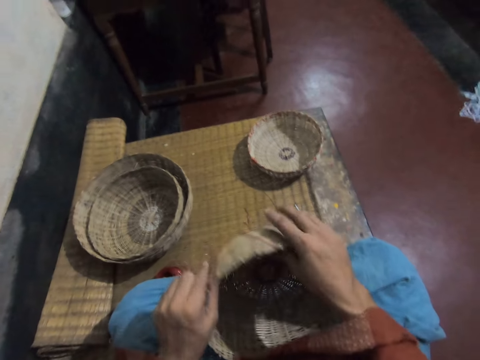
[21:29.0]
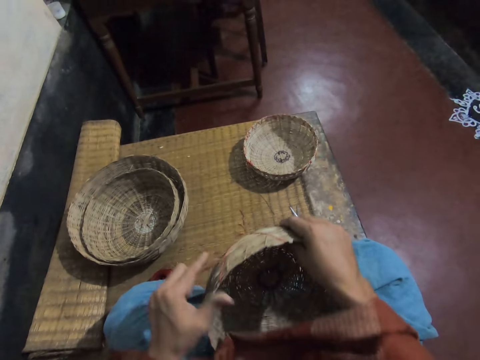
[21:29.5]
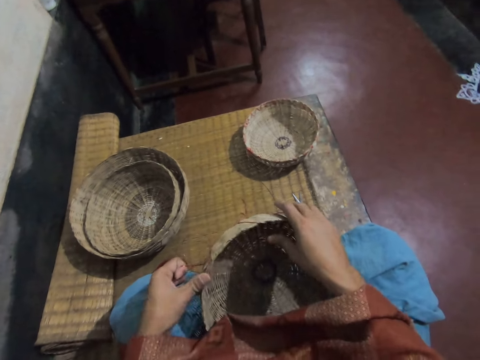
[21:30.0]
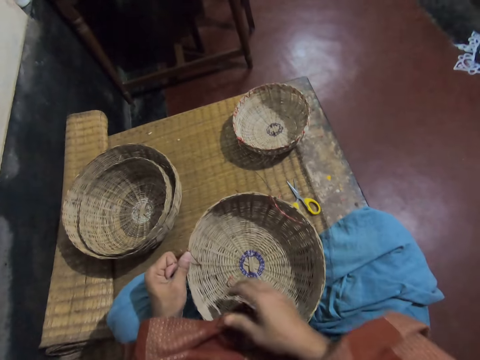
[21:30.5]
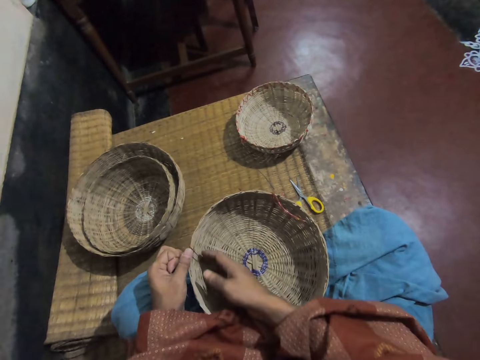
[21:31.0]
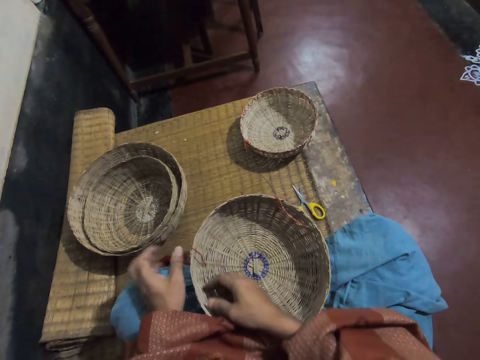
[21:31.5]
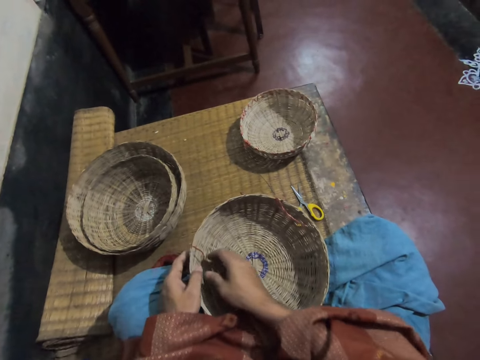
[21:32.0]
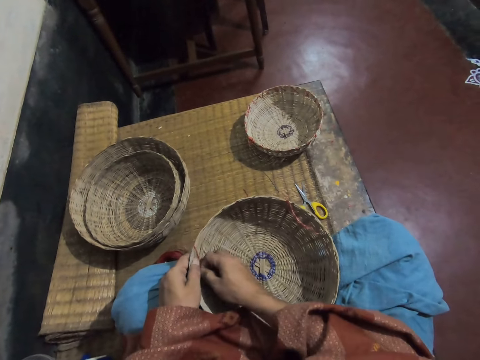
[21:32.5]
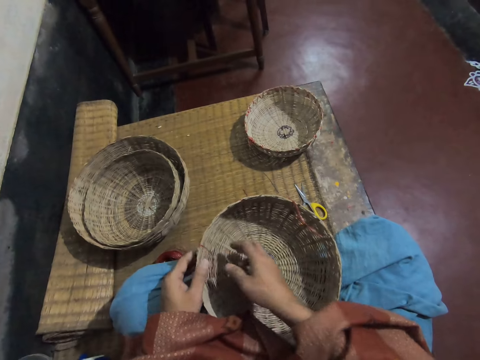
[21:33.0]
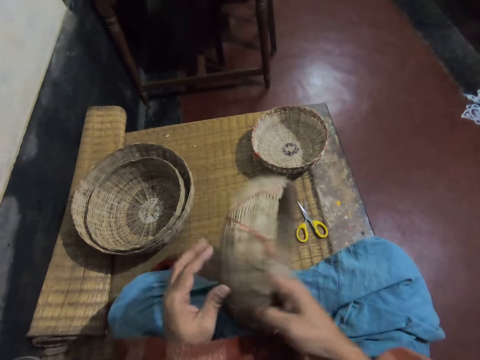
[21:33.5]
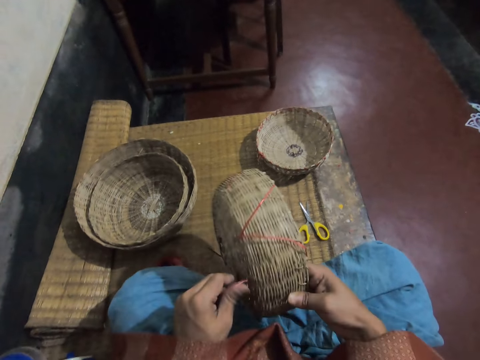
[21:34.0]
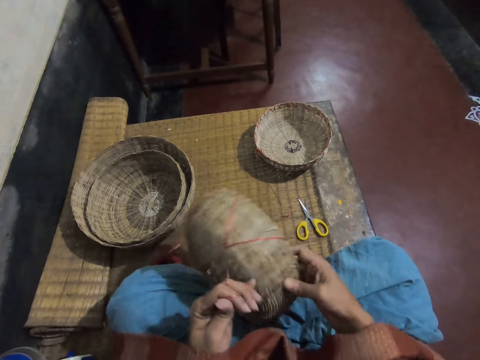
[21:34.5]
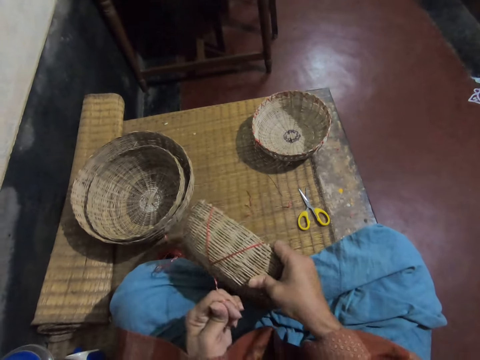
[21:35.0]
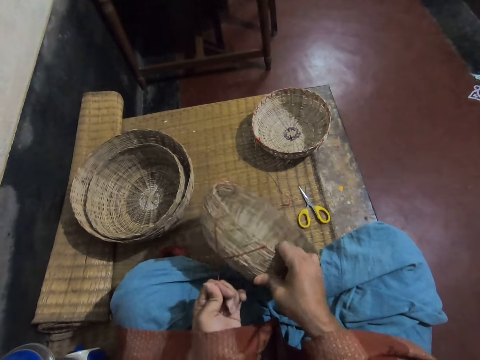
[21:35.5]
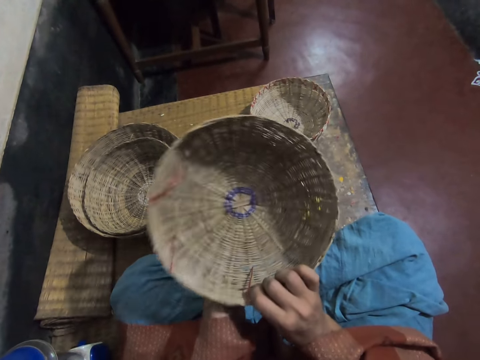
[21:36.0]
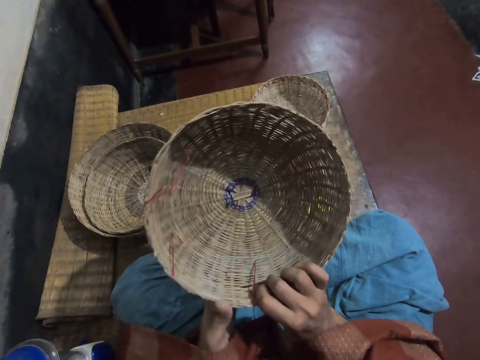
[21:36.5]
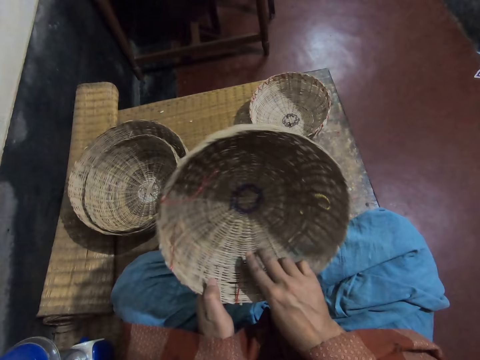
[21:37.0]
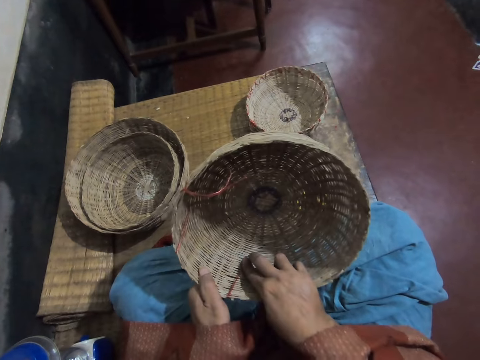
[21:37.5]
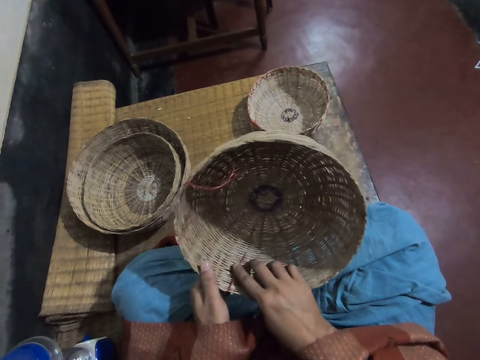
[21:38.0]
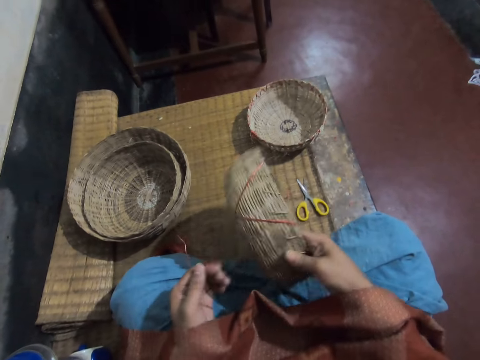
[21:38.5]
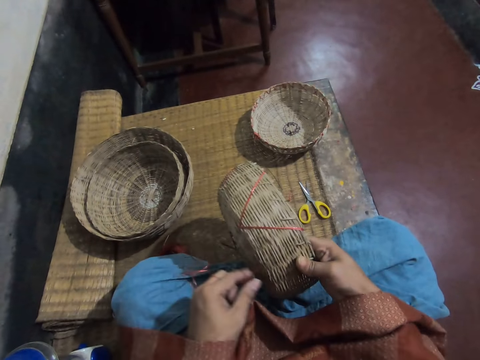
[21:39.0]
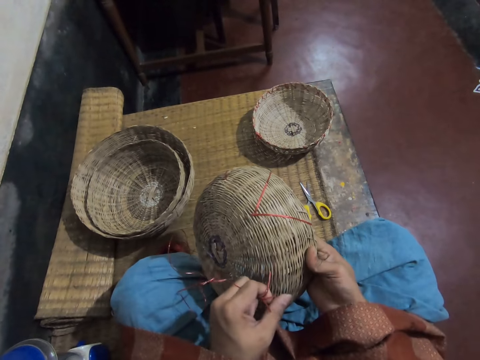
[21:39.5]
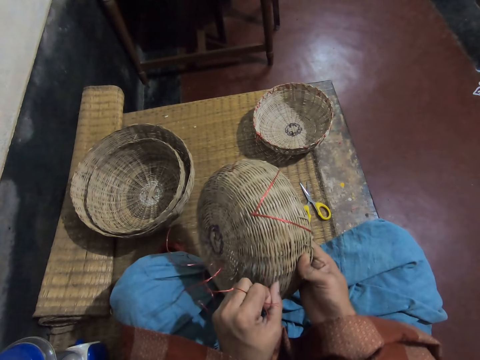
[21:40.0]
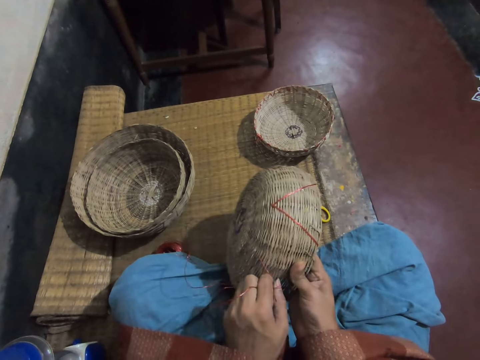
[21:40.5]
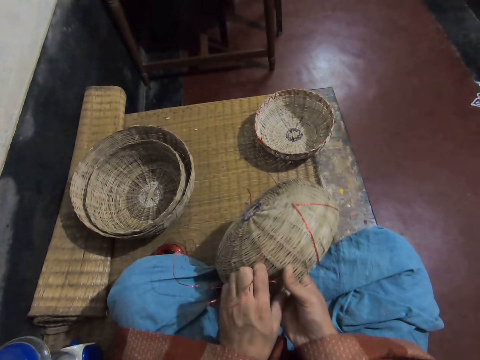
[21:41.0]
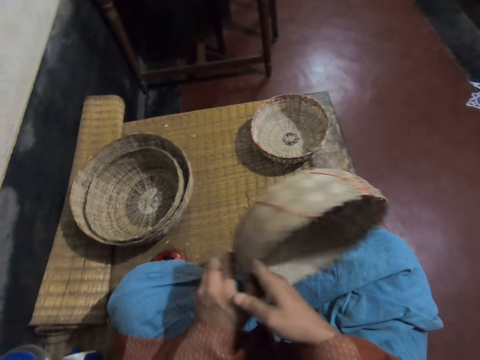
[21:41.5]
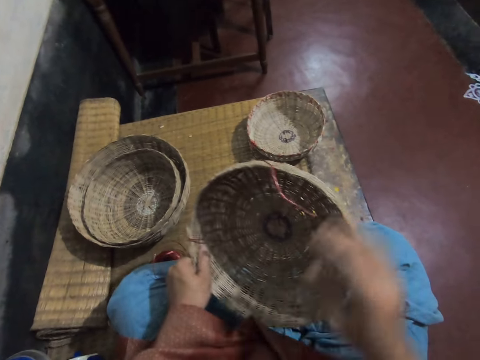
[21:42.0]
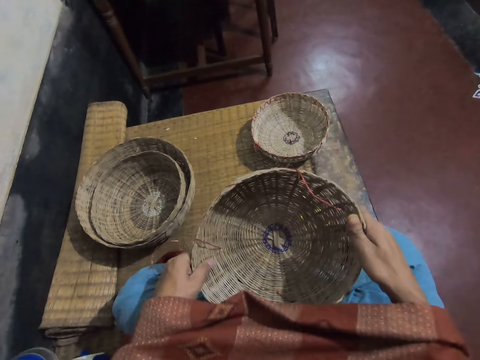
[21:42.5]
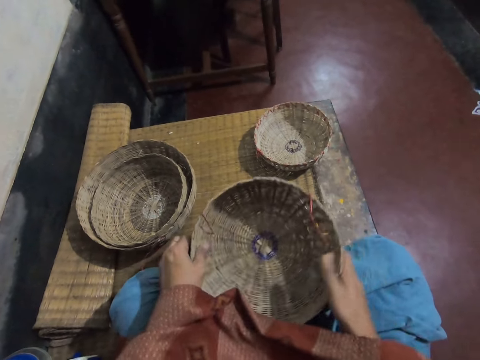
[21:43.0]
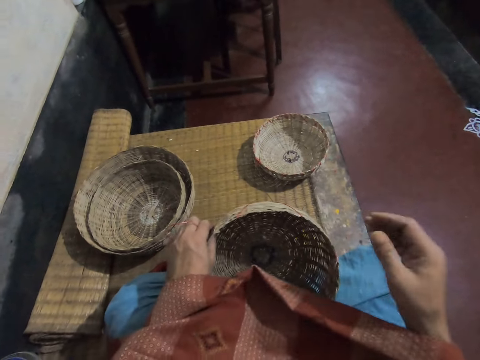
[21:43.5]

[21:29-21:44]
The camera wearer looks around the basket. He pulls the rope under the basket with his left hand.

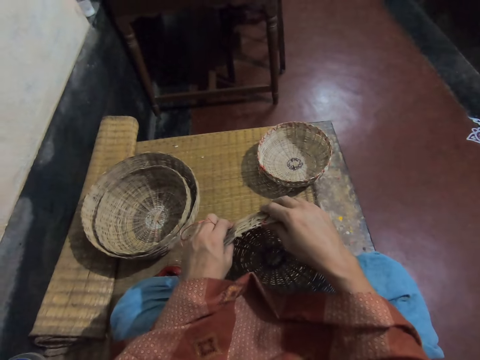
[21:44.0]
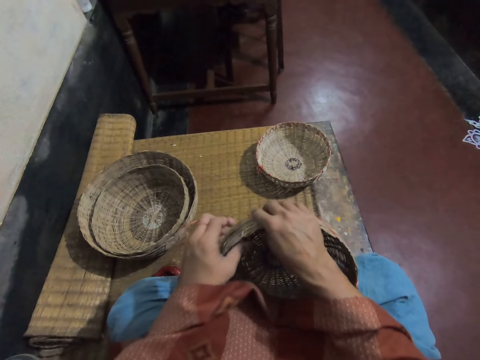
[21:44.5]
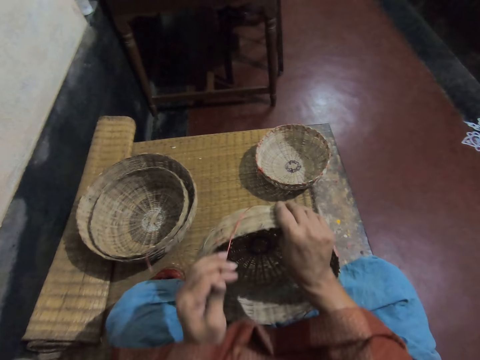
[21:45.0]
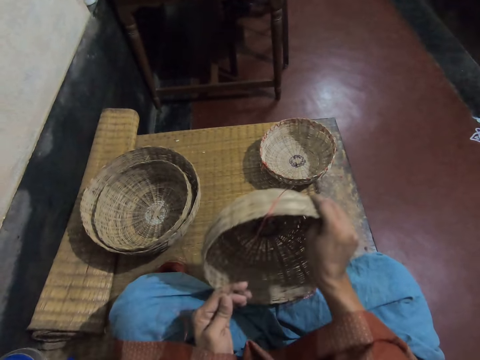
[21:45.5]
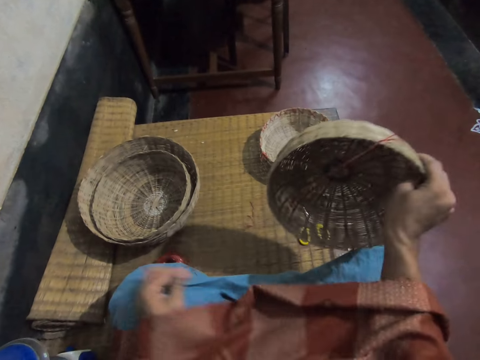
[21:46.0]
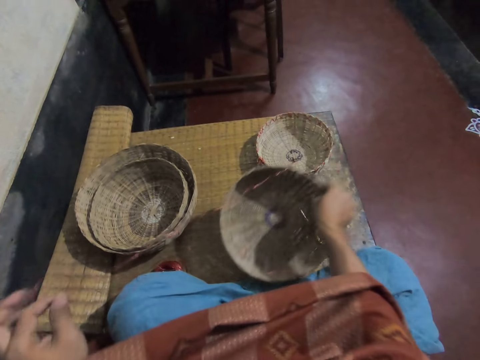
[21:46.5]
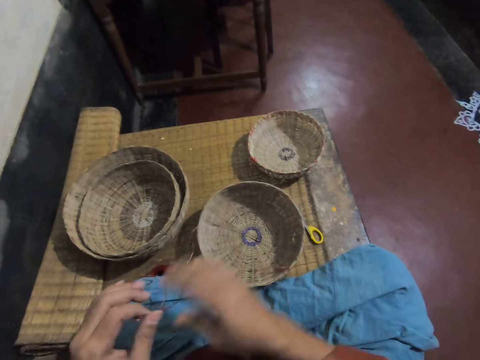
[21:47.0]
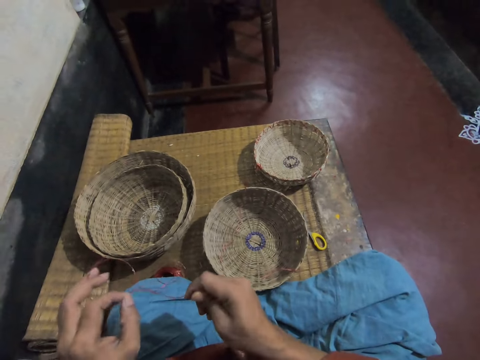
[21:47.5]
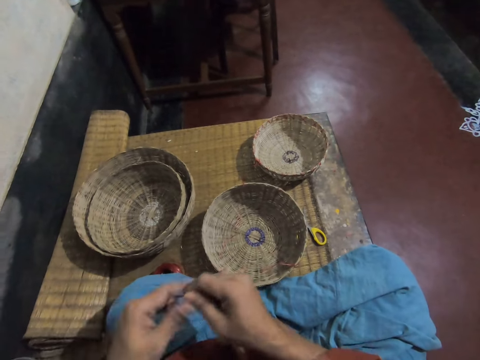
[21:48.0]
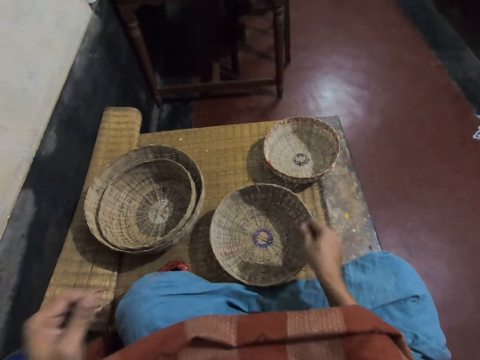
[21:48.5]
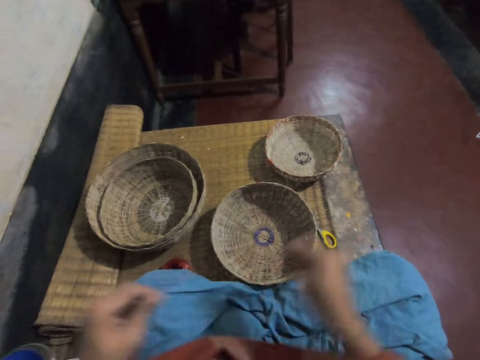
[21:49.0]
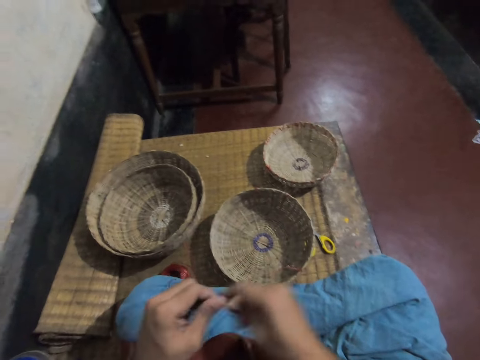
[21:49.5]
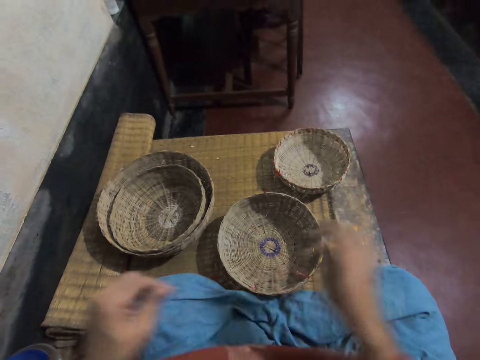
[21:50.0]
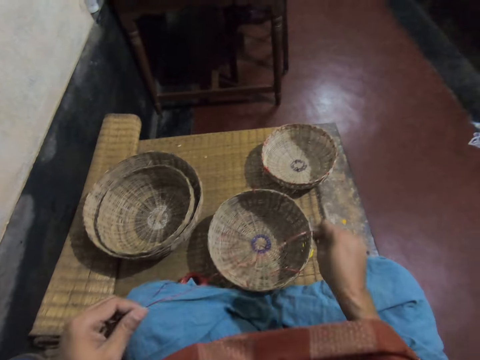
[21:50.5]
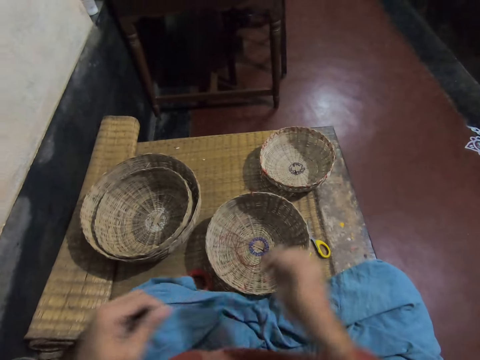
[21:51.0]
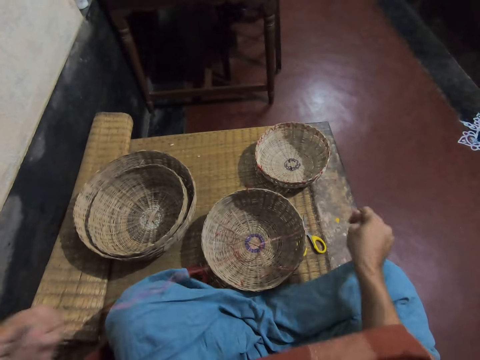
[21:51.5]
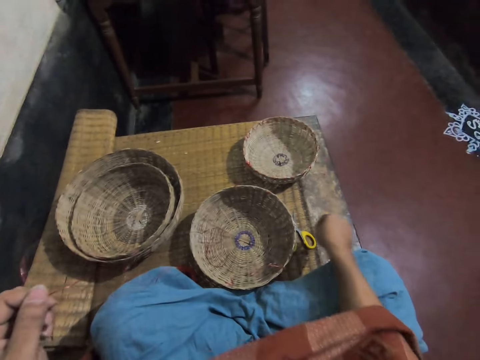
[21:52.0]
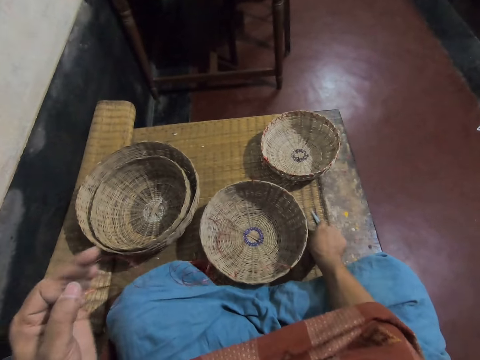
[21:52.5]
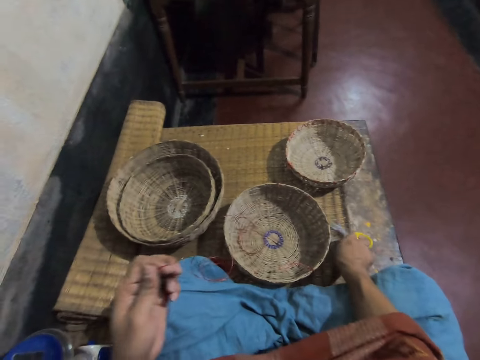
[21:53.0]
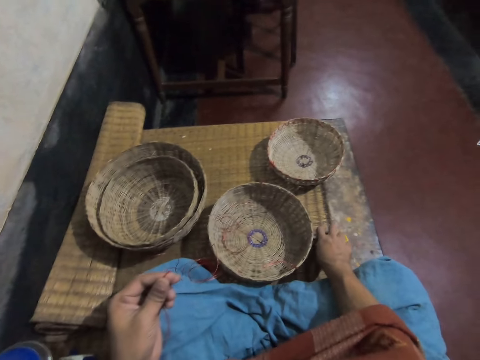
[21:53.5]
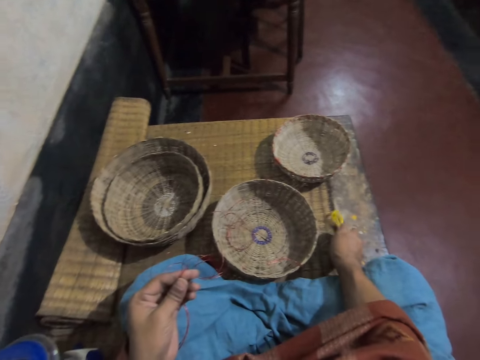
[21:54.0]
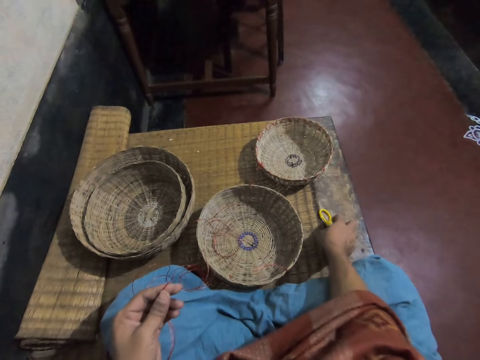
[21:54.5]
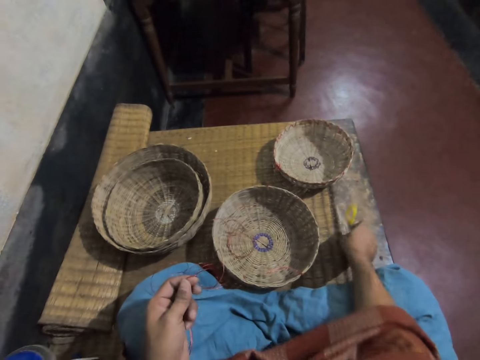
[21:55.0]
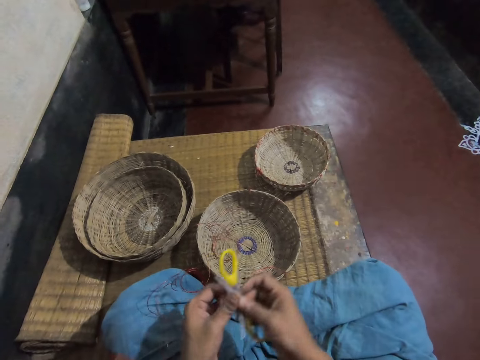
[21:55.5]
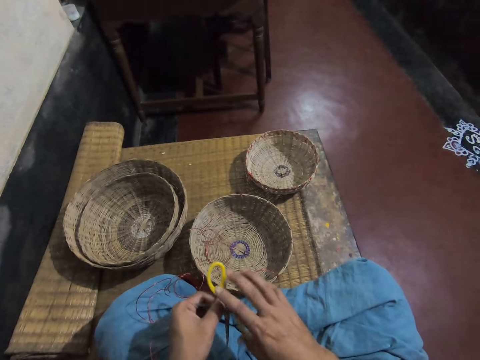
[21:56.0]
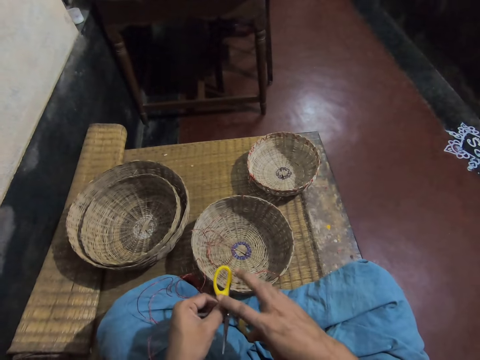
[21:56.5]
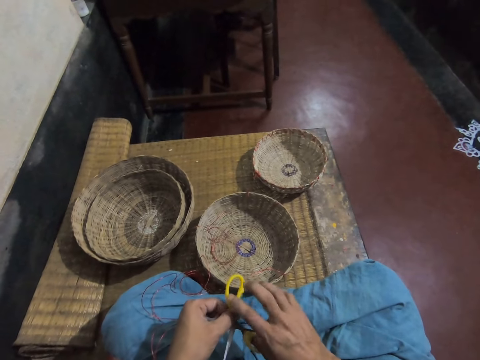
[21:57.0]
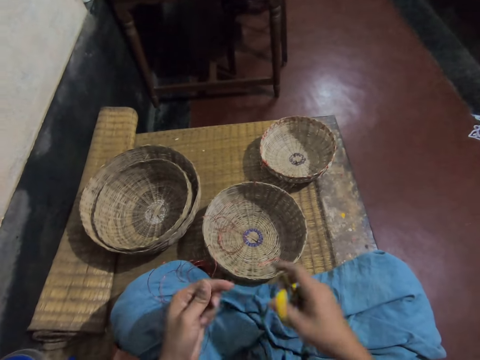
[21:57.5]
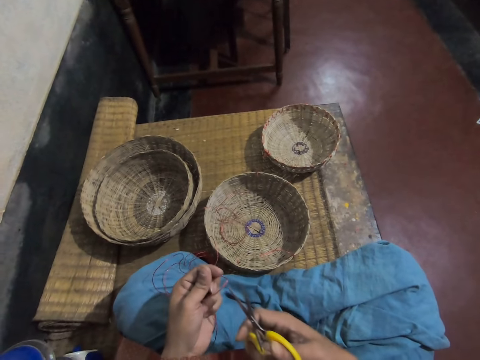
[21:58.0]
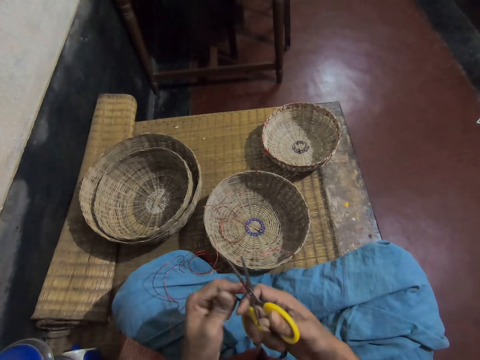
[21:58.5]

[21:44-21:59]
The camera wearer pulls the weaving thread. He drops the basket on the floor with his right hand. He stretches the rope with both hands. He adjusts the weaving needle. He picks up the scissors on the floor with his right hand. He holds the scissors in the left hand from the right hand. He adjusts the scissors with both hands. He cuts the rope in his left hand with the scissors in his right hand.
